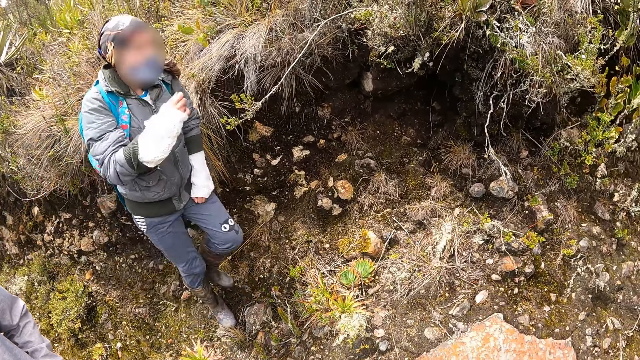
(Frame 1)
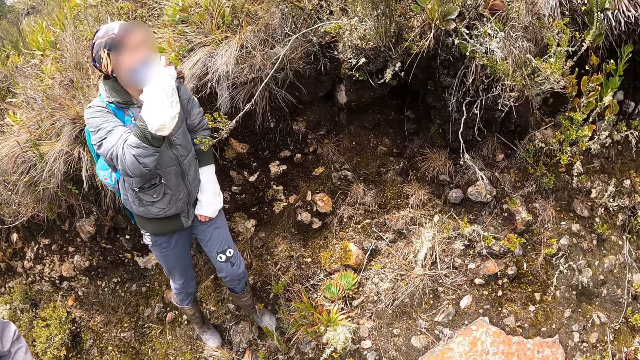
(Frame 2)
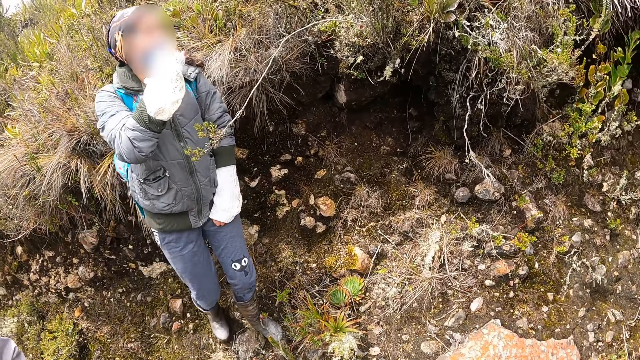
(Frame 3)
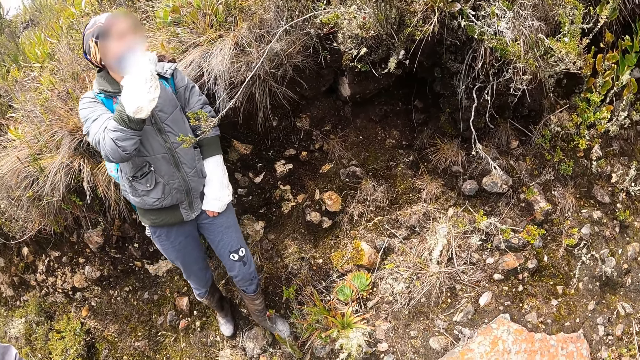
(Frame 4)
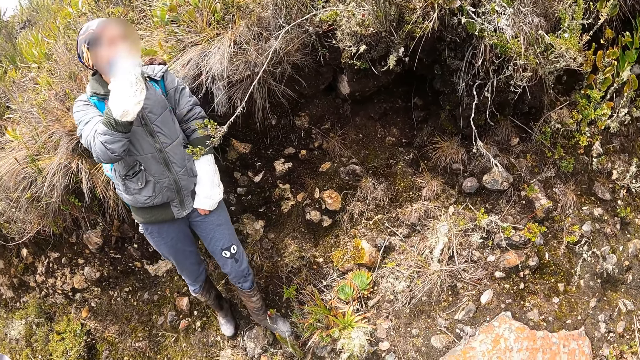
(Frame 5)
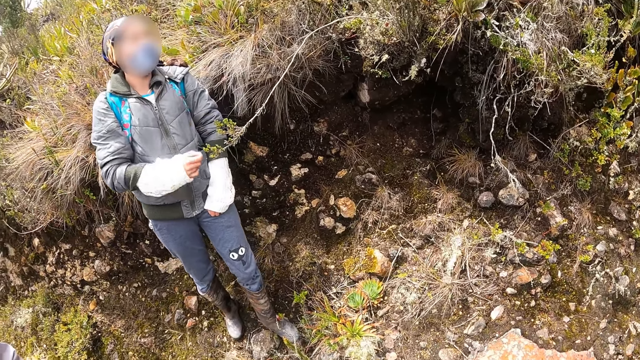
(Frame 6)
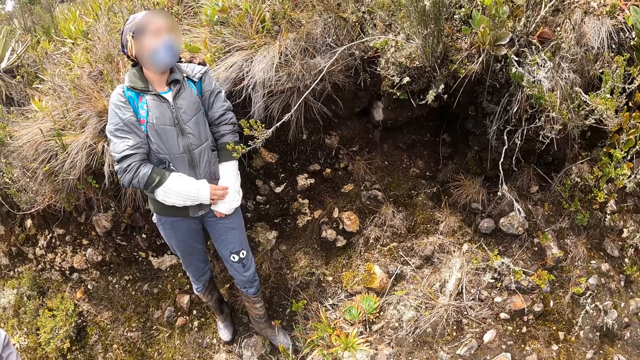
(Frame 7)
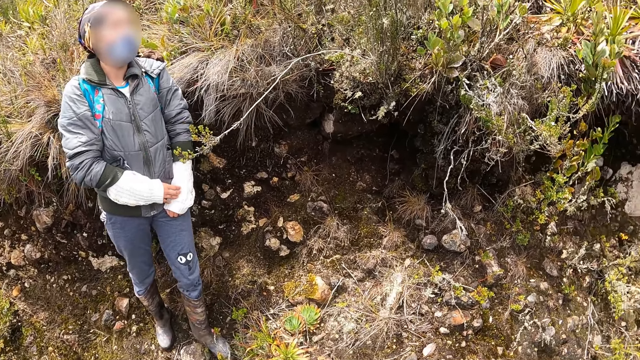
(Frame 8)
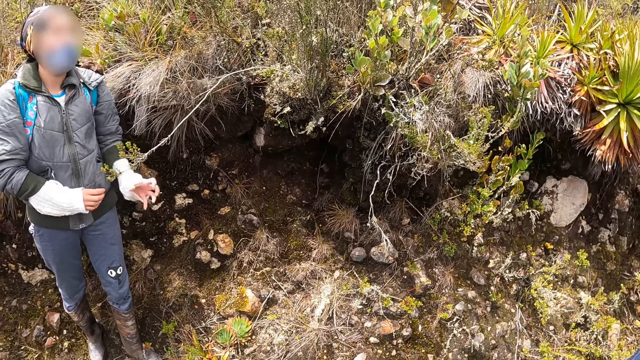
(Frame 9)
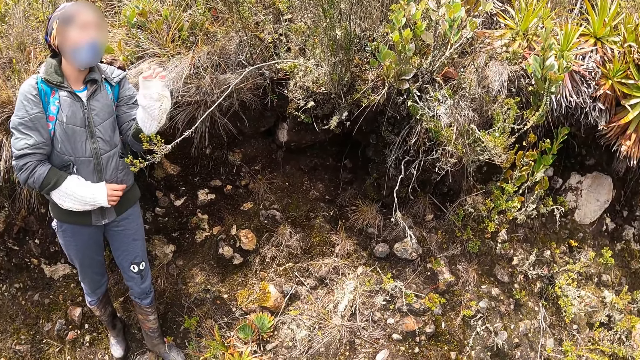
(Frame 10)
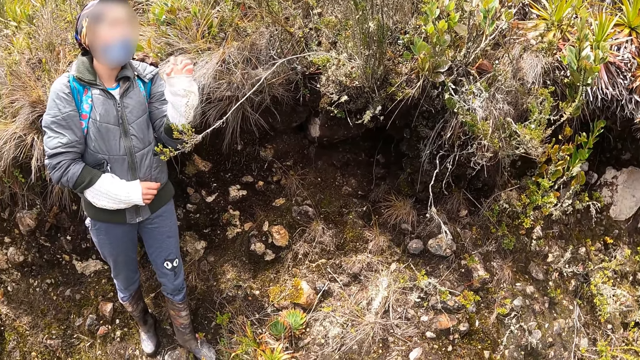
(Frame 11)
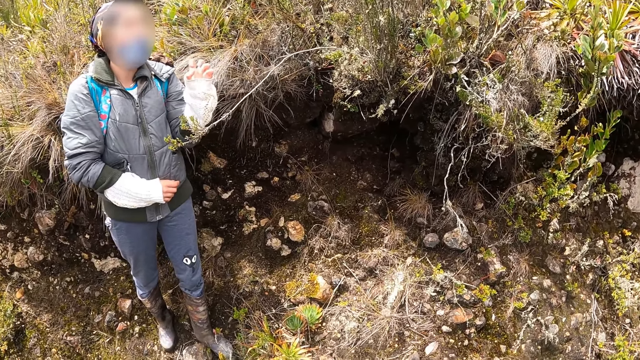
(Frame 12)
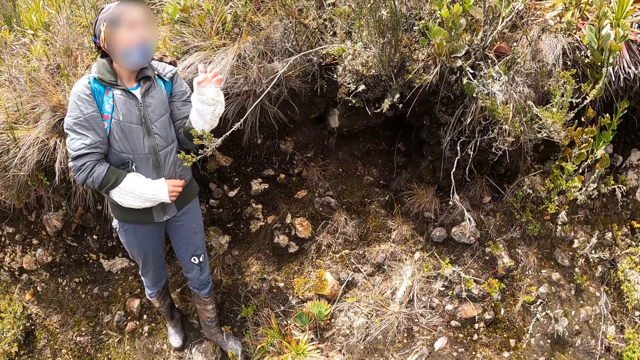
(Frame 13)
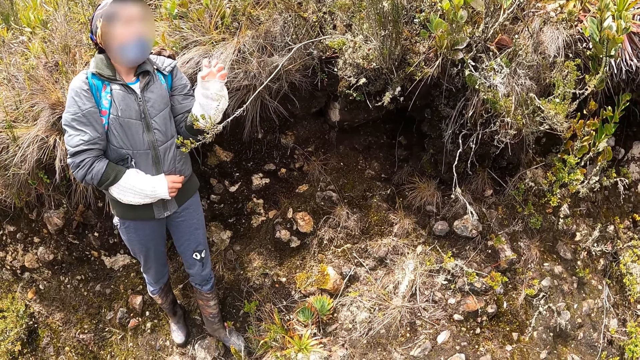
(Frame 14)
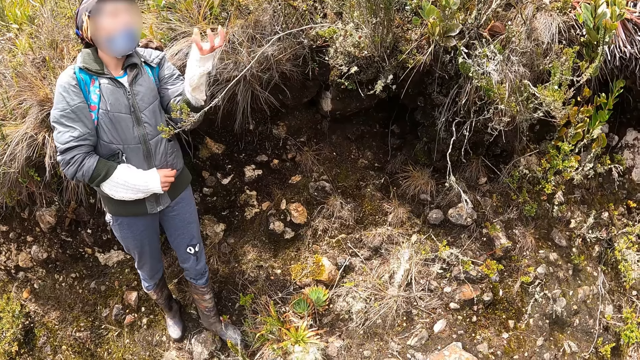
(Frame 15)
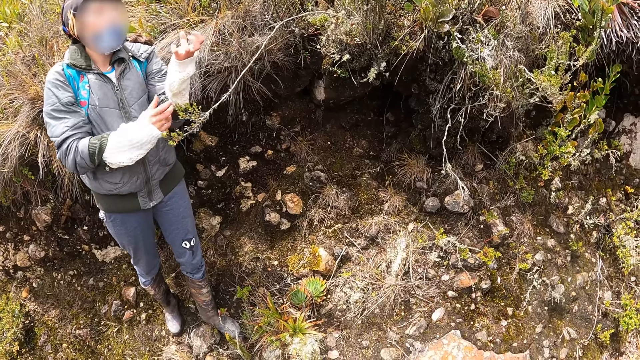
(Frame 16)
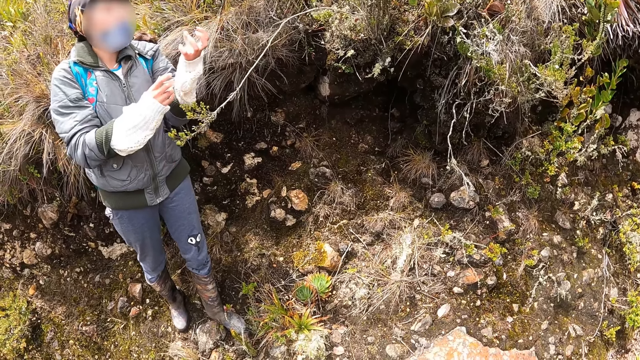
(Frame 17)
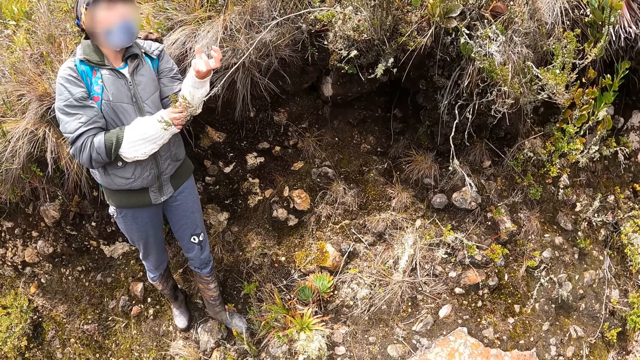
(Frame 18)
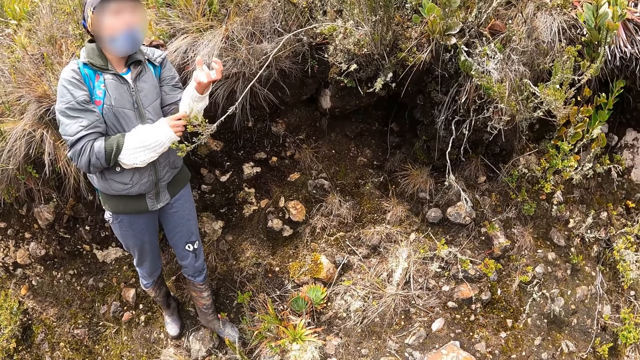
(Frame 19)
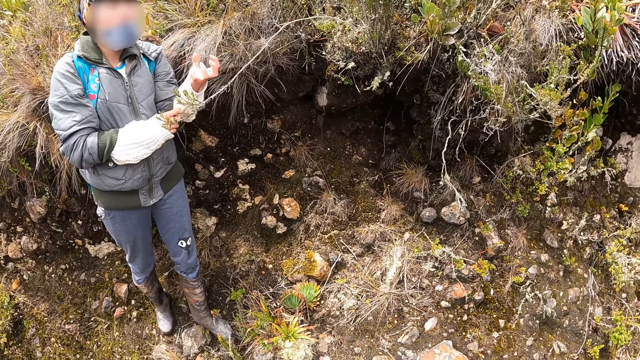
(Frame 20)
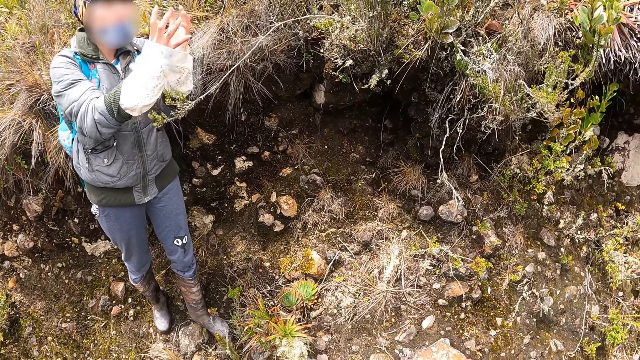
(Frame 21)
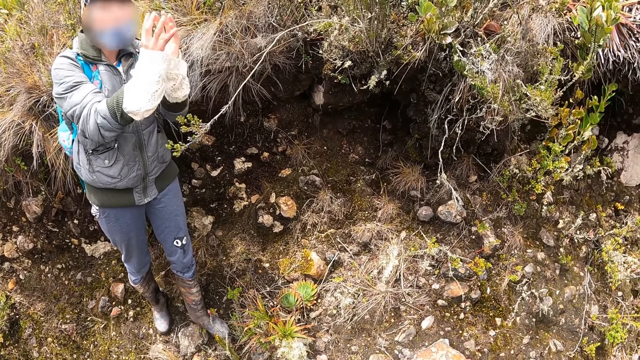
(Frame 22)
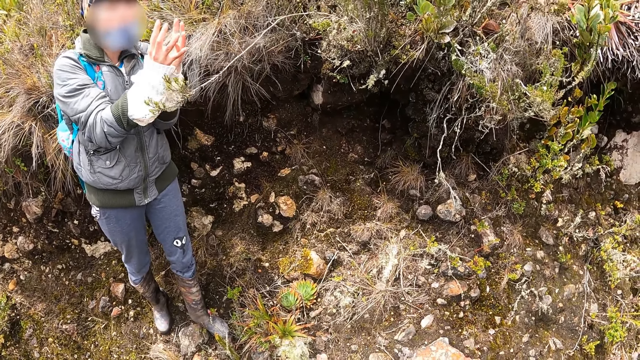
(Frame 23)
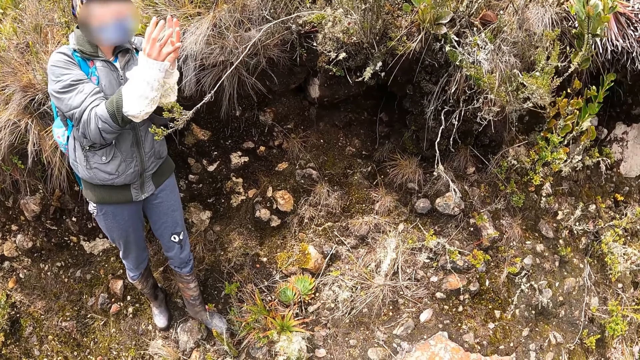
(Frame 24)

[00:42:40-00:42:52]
A woman walks around in the field. She touches a nose mask on her face with her right hand and moves her right hand in the field. She gestures with her left hand in the field. She gestures with both hands in the field.

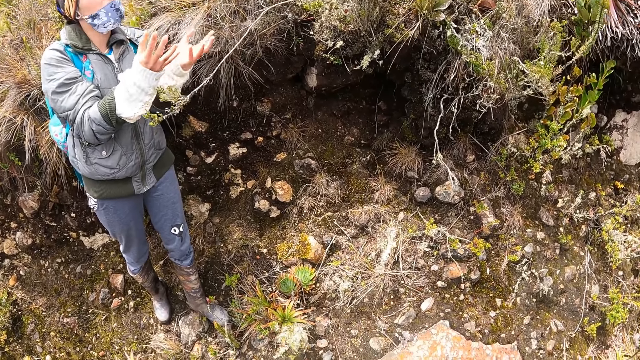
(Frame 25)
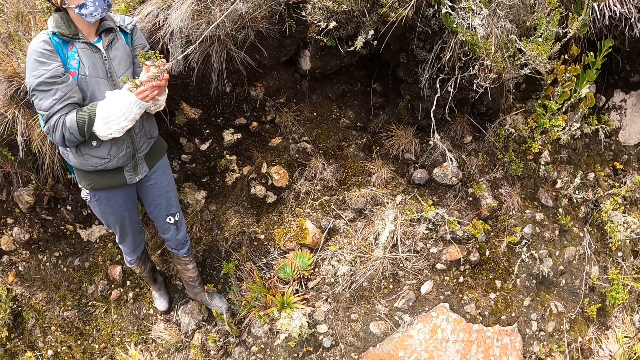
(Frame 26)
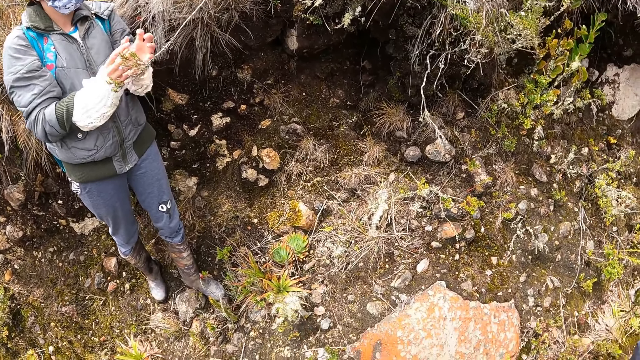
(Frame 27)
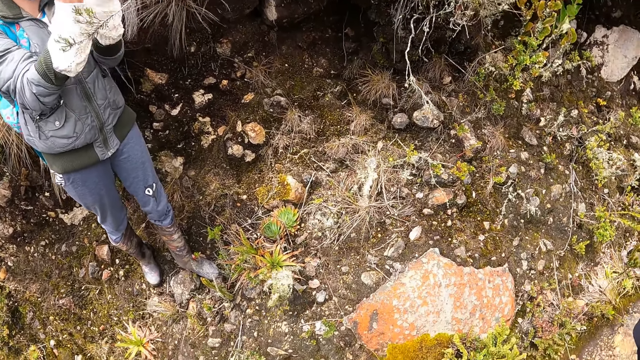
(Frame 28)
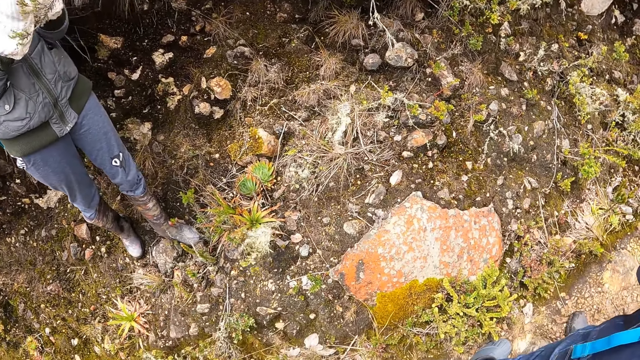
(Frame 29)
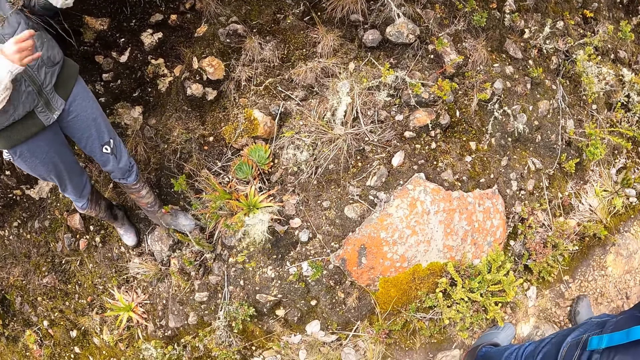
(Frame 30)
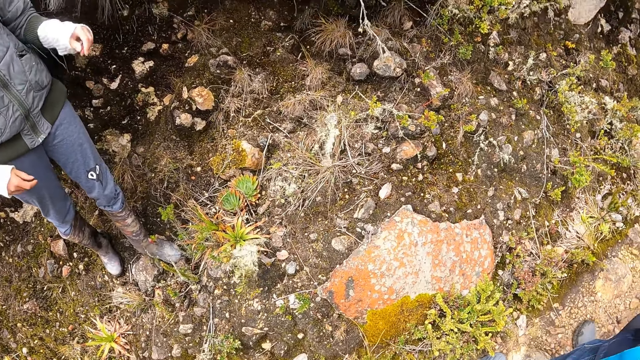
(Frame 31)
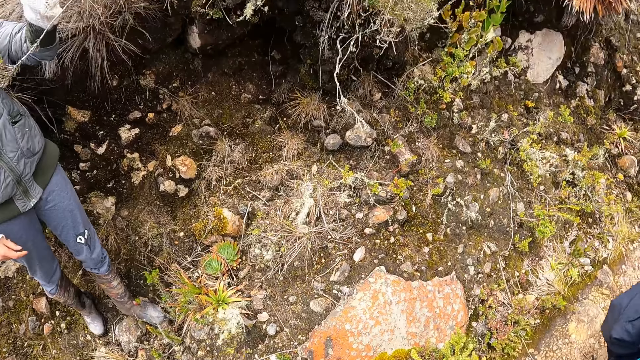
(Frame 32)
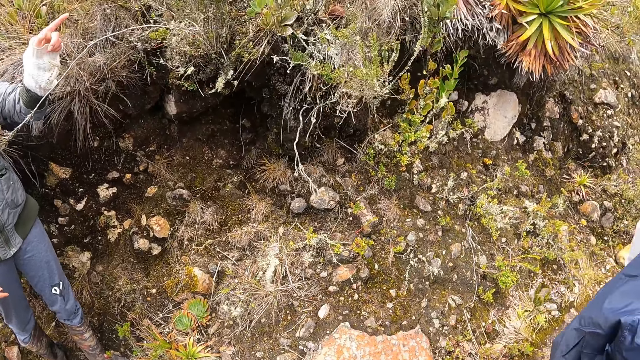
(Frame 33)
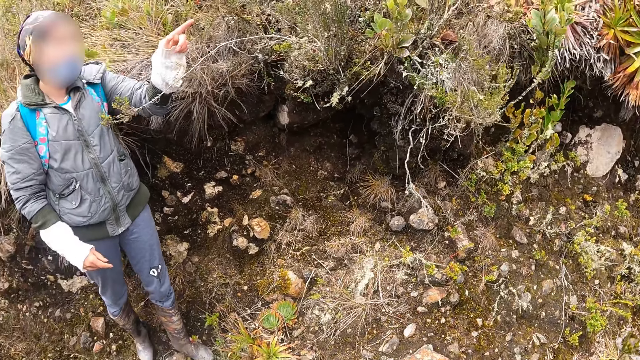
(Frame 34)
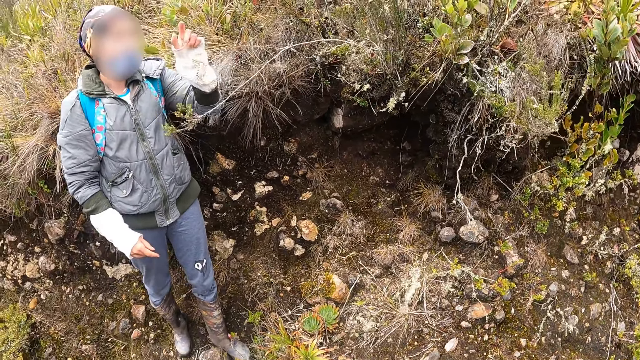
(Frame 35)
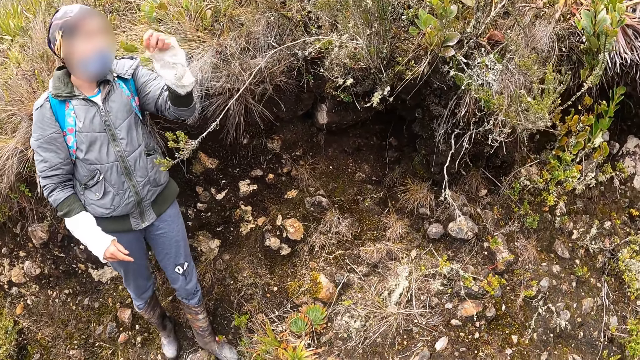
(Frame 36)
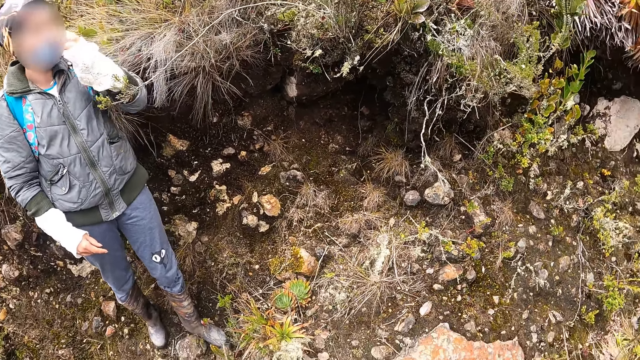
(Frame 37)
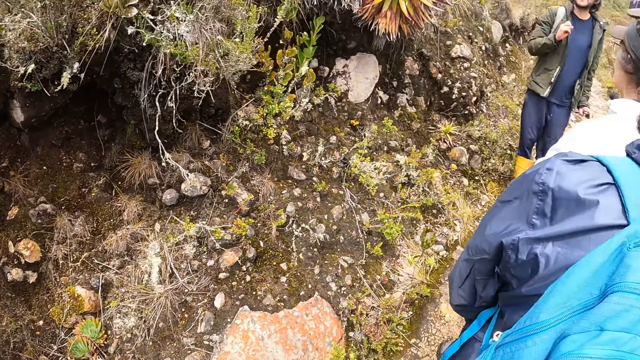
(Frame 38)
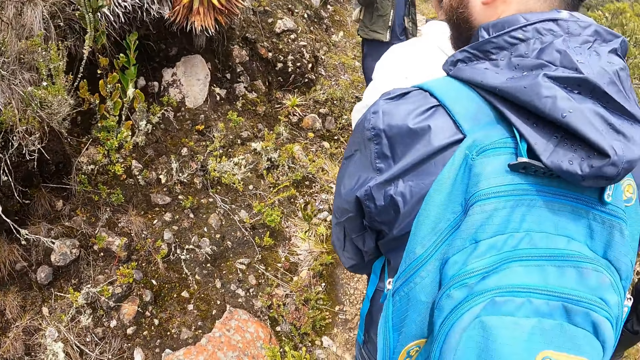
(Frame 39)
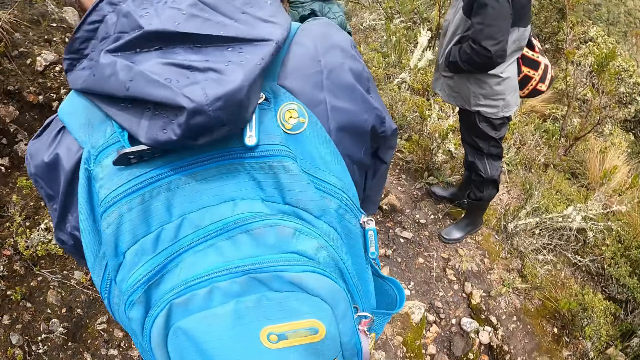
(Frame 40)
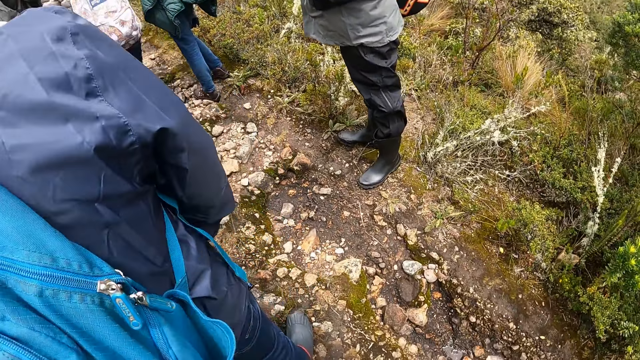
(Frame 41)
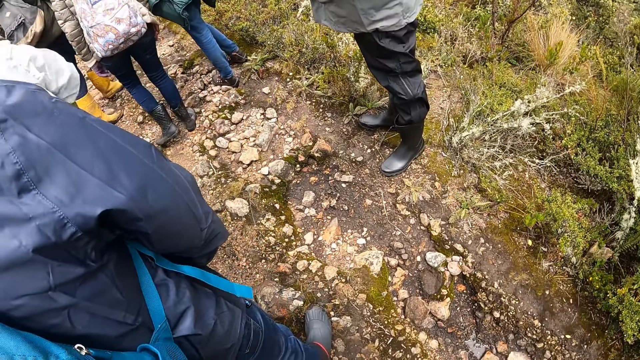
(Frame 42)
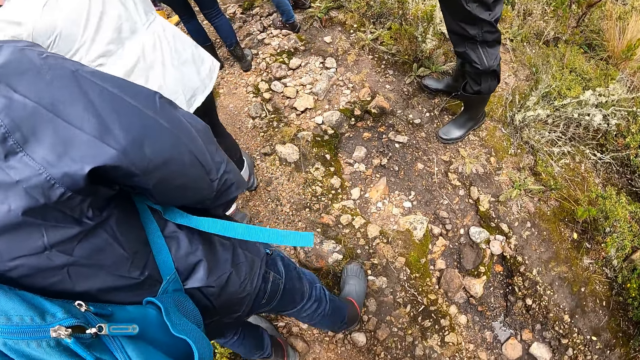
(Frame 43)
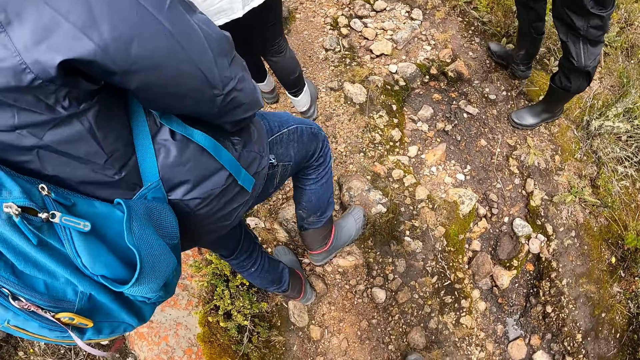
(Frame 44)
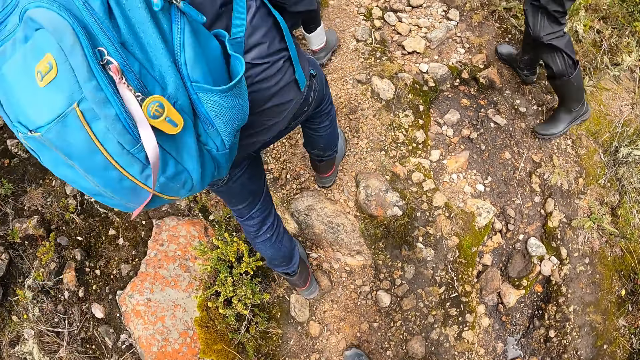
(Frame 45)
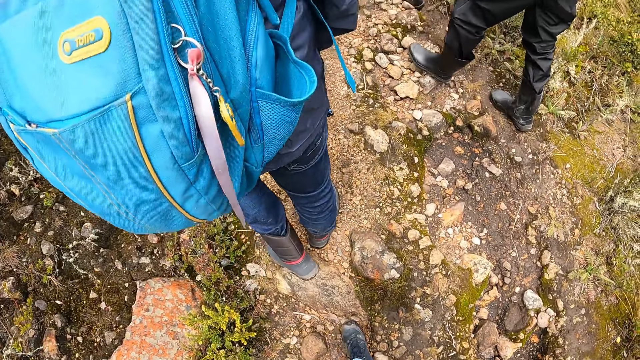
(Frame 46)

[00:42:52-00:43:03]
The camera wearer looks around in the field. The woman gestures with the left hand. She touches the nose mask on her face with her left hand. The camera wearer looks around in the field. They hike on the mountain with the group of people. A man walks around in the field.
